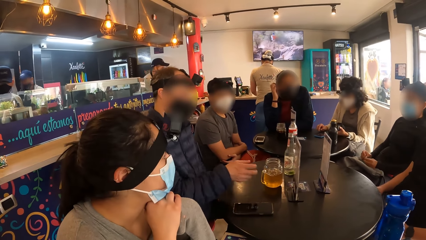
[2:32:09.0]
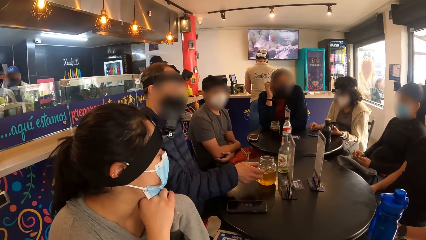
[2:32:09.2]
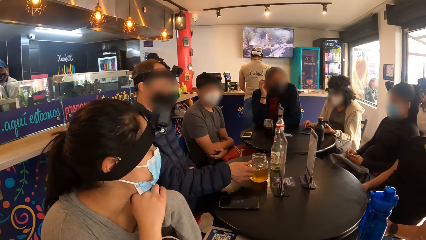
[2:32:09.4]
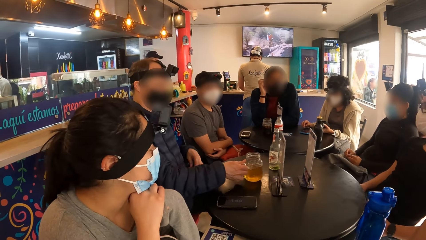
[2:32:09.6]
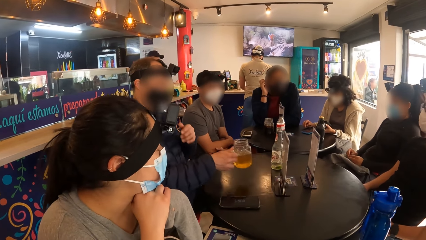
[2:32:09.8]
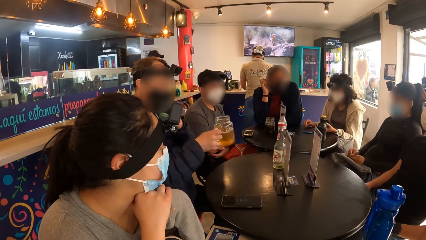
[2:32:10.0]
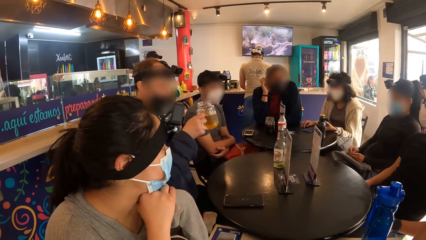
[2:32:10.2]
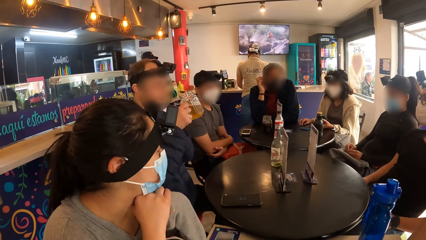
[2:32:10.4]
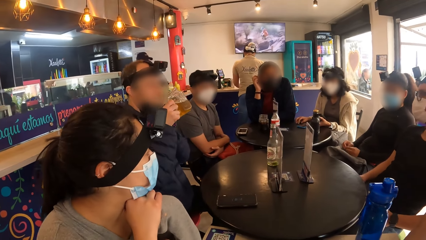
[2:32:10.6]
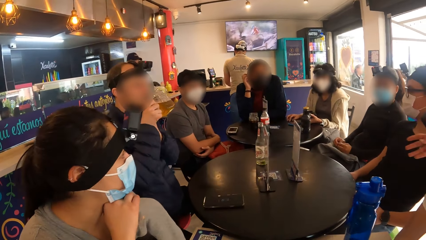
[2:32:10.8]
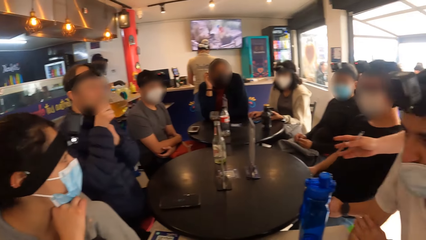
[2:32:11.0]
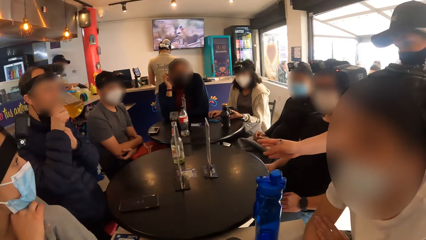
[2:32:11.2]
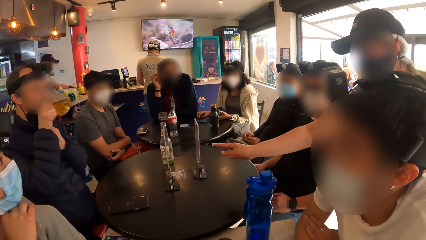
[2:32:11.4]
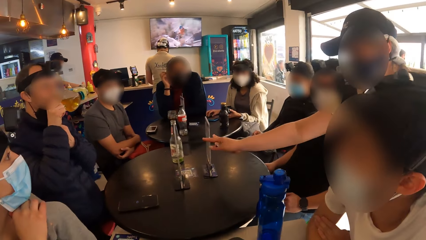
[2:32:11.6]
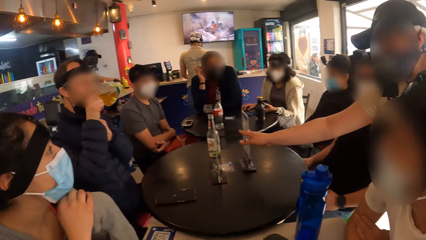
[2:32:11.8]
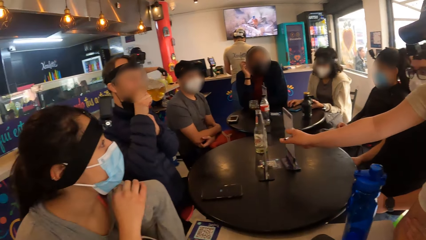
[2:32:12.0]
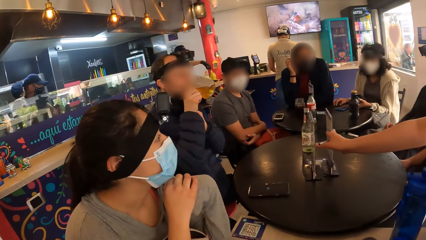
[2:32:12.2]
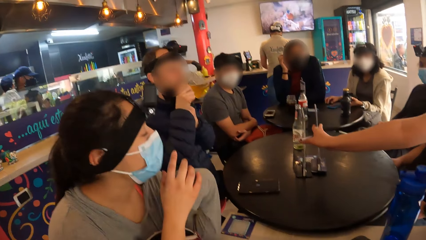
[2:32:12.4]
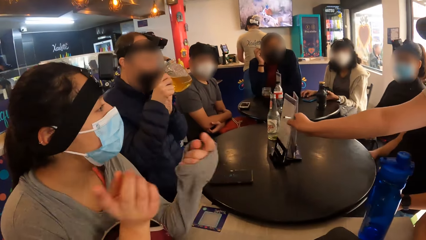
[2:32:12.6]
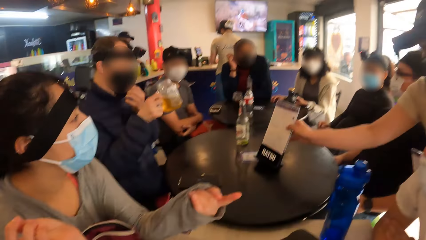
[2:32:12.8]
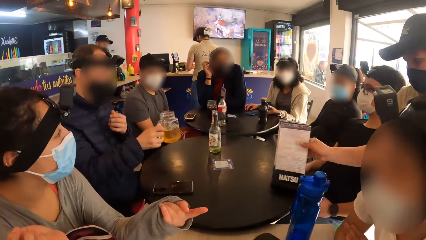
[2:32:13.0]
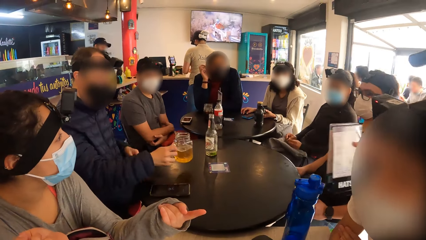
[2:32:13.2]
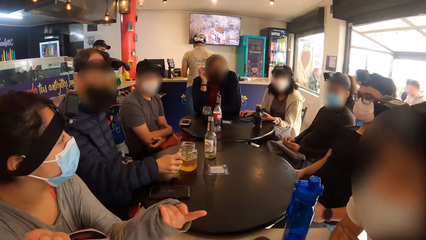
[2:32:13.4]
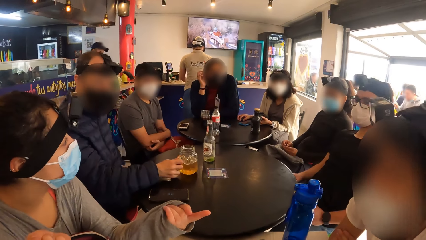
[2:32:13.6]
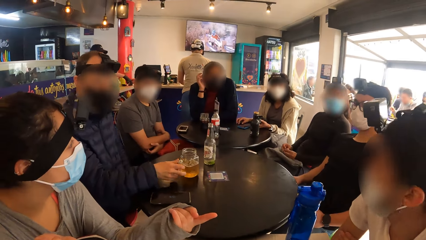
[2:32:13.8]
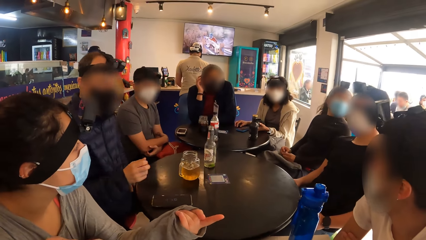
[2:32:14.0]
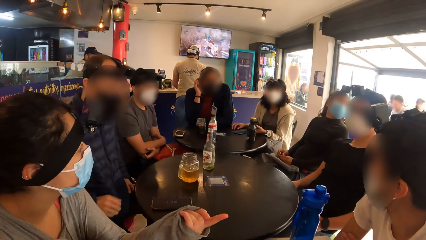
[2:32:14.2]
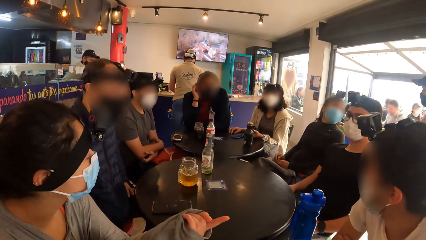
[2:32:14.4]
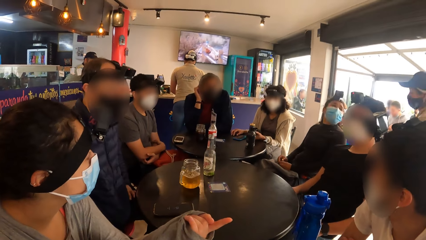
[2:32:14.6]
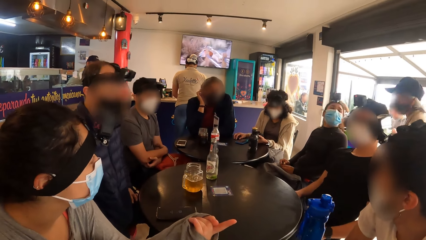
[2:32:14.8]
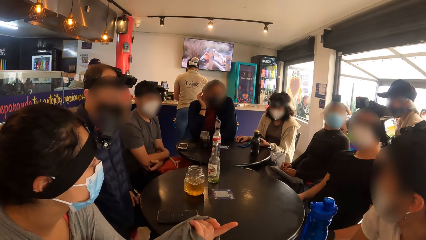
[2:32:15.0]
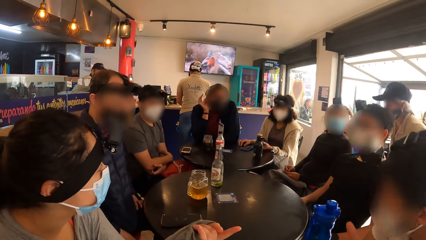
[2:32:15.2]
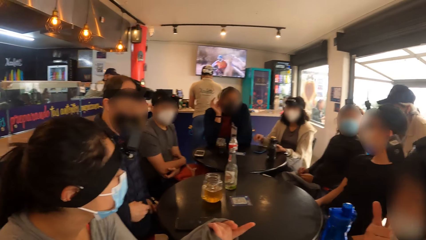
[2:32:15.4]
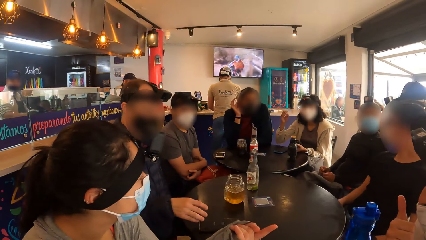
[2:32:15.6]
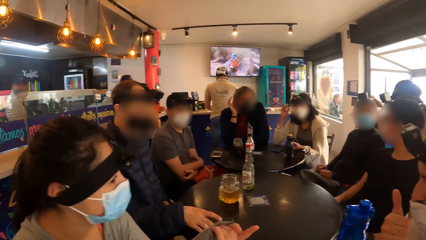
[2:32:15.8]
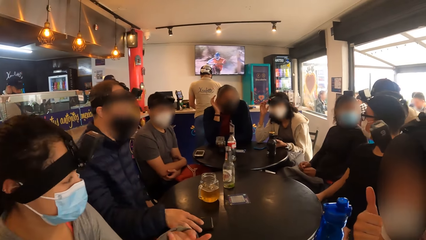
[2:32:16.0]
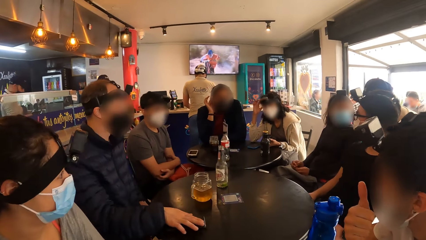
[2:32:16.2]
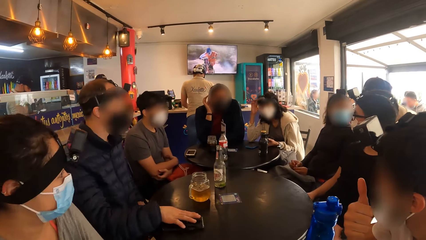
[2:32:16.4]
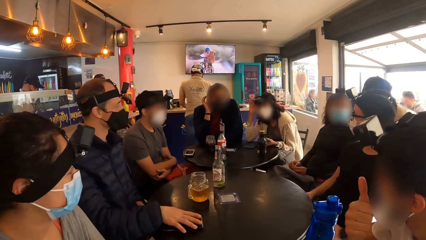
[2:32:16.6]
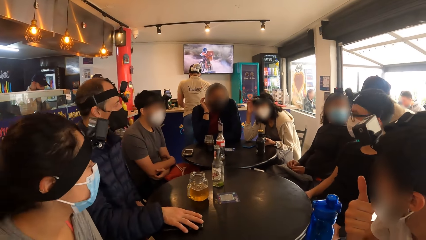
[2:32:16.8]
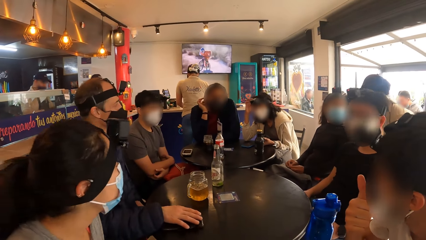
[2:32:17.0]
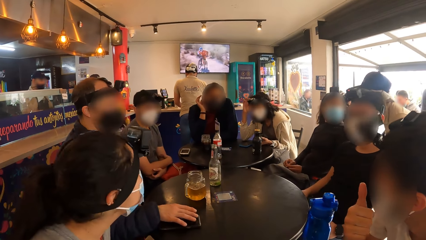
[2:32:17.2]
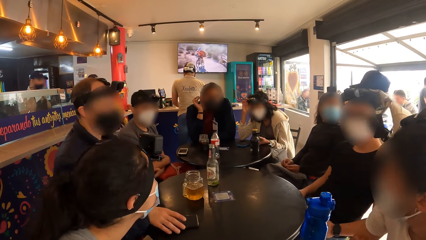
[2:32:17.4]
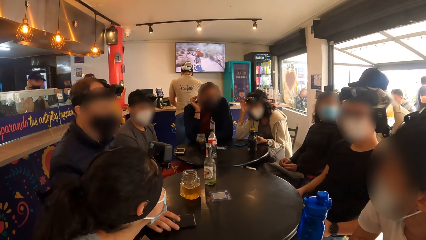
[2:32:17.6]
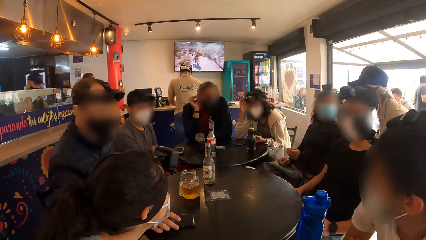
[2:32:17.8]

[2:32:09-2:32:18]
The waiter picks a pair of menu stands from the table with her right hand. The woman interacts with the man.

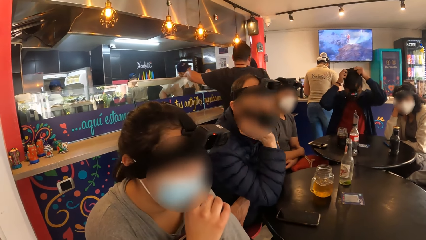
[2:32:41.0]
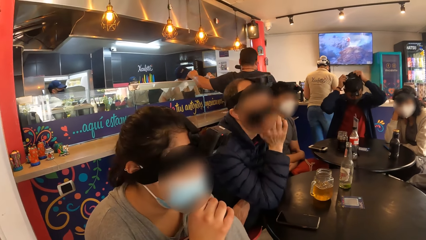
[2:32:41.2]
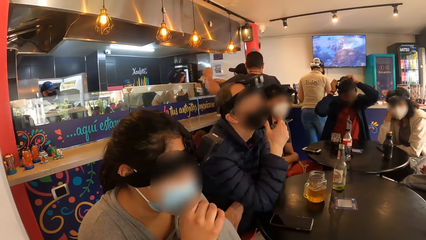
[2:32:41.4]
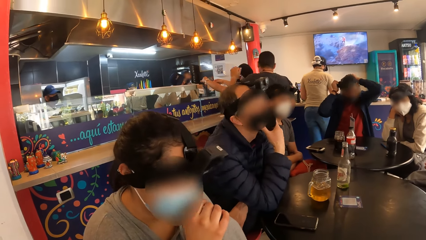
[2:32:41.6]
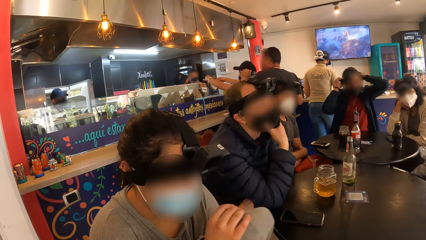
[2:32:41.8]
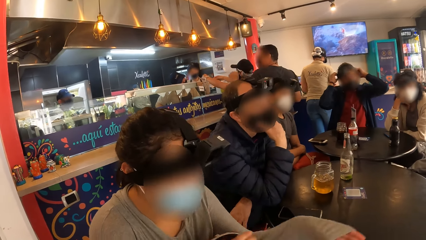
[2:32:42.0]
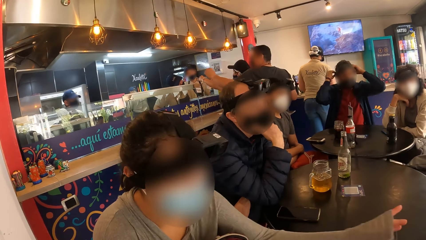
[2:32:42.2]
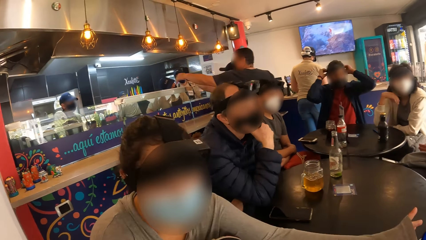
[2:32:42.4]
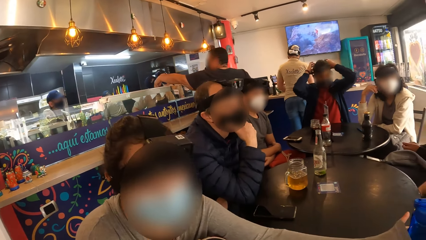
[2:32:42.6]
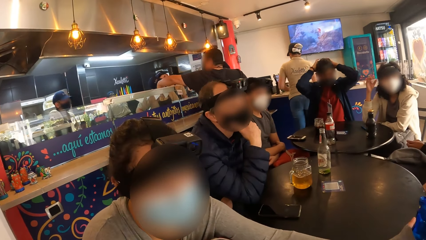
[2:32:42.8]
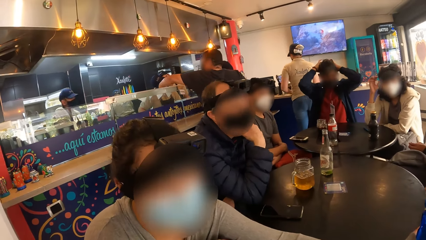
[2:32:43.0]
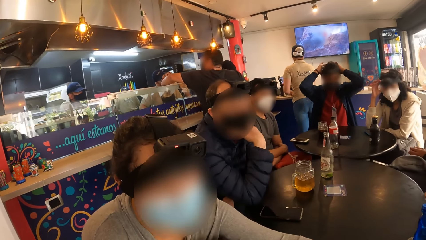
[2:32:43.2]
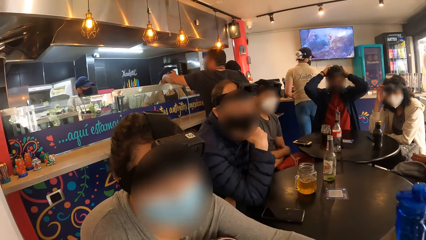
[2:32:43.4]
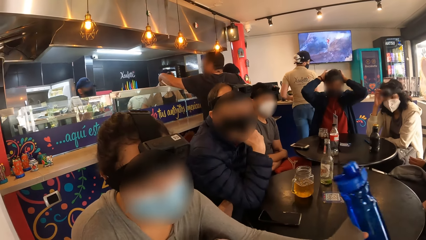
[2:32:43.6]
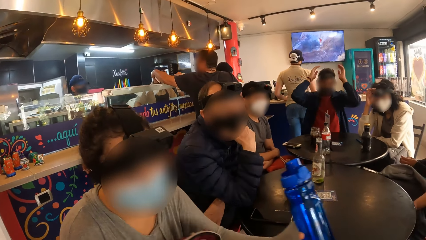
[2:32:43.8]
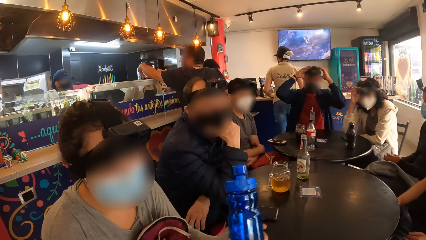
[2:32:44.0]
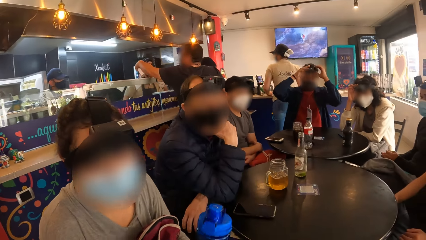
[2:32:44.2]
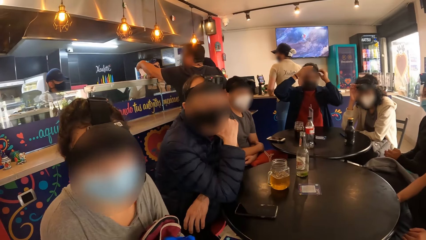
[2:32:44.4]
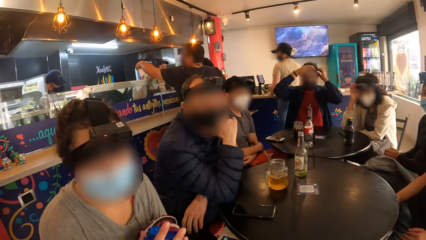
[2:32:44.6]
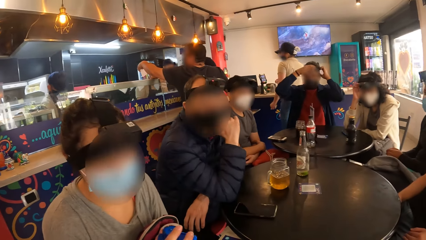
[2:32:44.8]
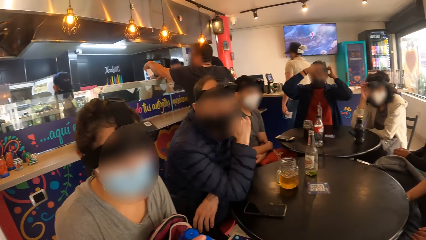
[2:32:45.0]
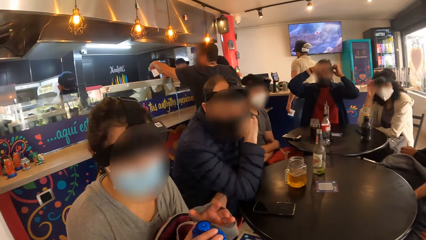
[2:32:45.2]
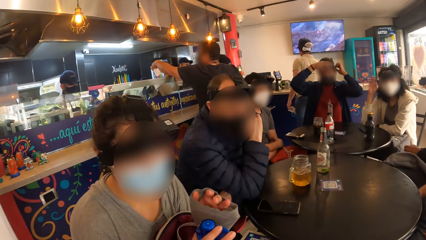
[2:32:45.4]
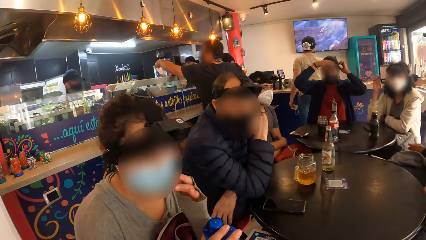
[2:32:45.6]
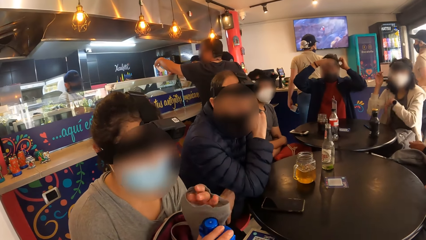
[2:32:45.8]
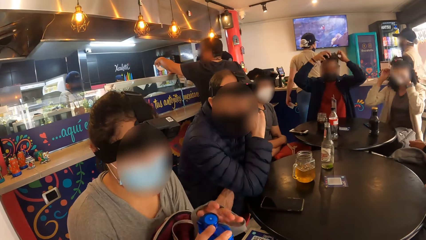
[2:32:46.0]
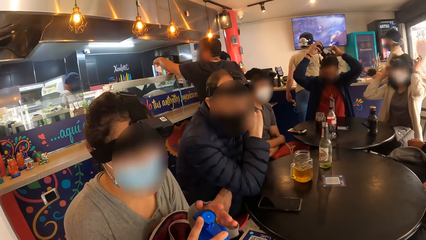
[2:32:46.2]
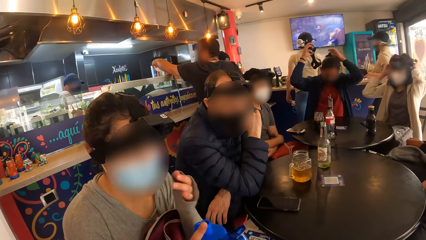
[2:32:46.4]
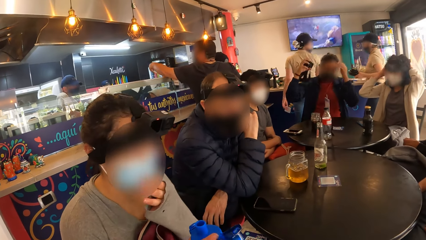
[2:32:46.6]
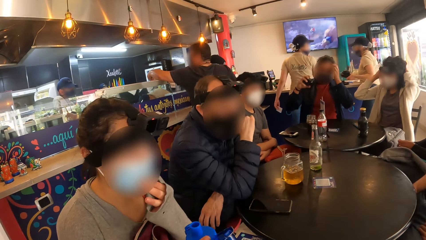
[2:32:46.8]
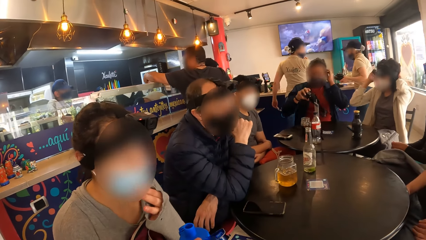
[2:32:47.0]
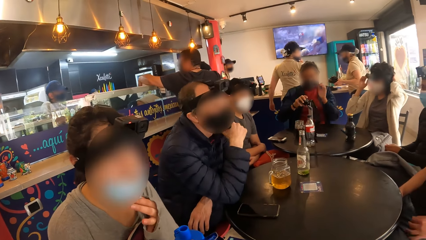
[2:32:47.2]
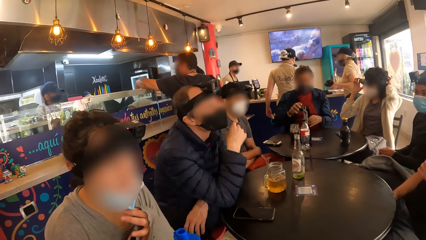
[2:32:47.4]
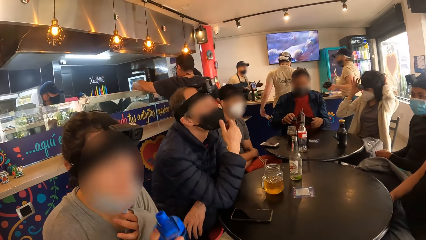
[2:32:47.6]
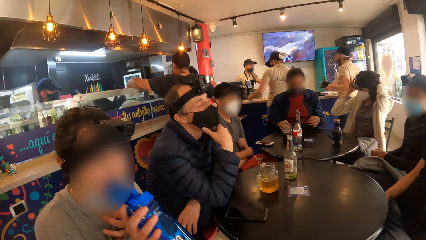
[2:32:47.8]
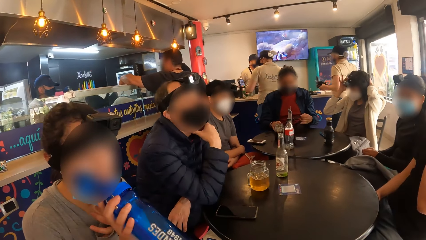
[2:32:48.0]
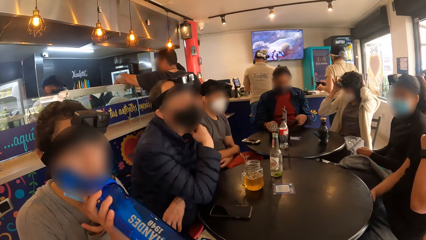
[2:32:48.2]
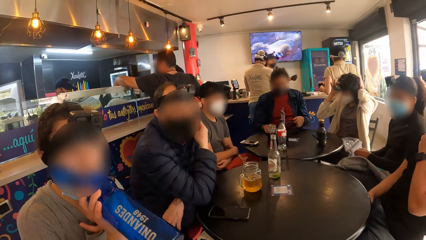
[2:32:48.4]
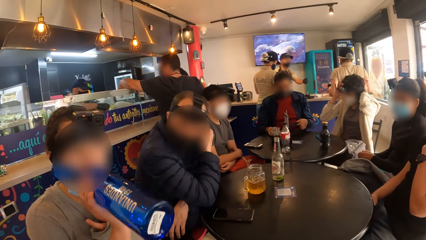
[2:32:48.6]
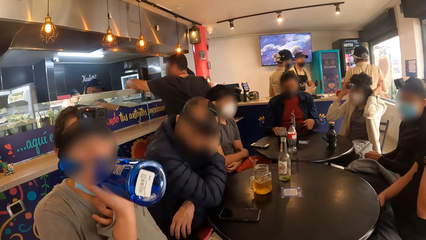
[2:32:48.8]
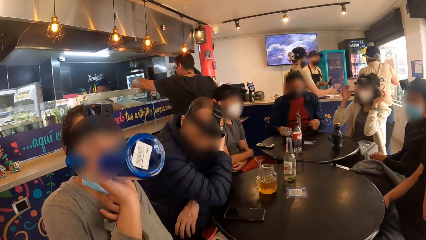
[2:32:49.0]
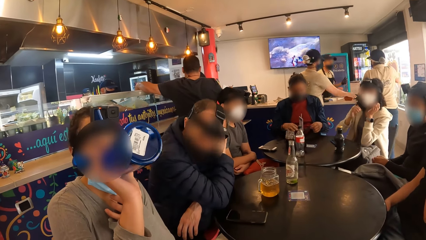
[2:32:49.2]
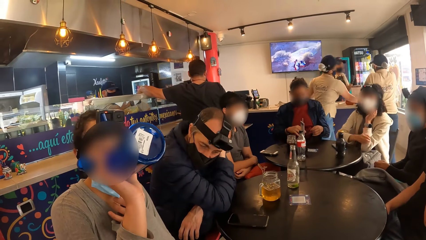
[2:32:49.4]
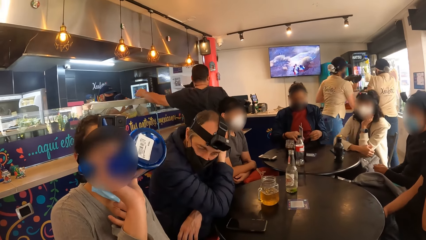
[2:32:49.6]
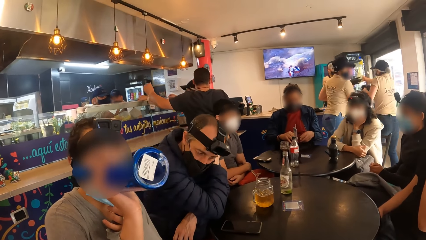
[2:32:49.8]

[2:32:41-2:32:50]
The woman picks up the storage bottle from the table with her left hand. The woman opens the storage bottle with her right hand. The woman removes a facemask from her mouth with her left hand. The woman drinks from the storage bottle with her right hand.
